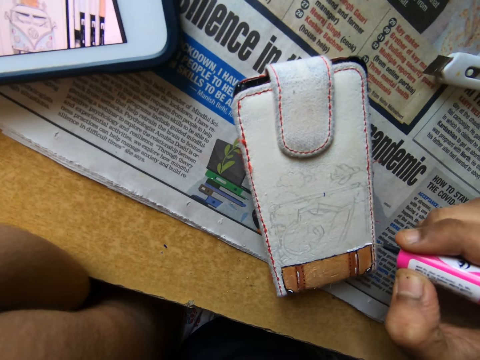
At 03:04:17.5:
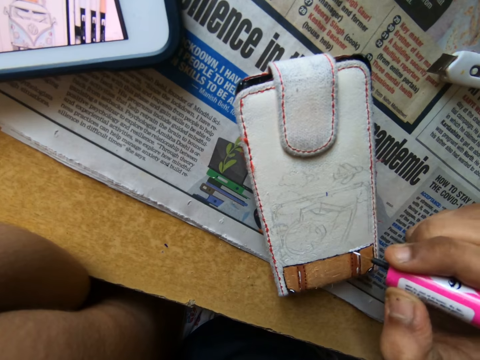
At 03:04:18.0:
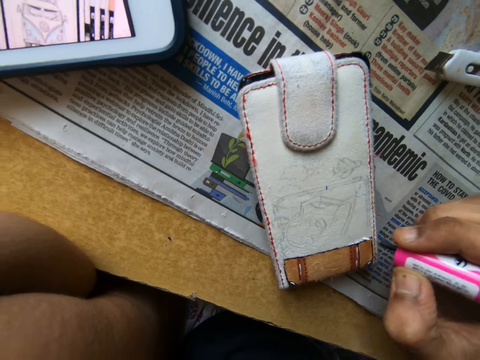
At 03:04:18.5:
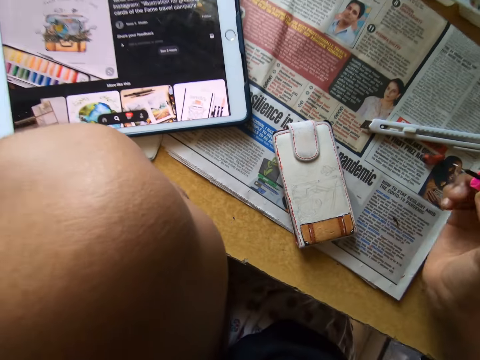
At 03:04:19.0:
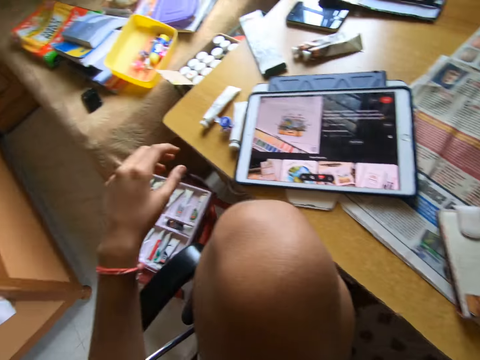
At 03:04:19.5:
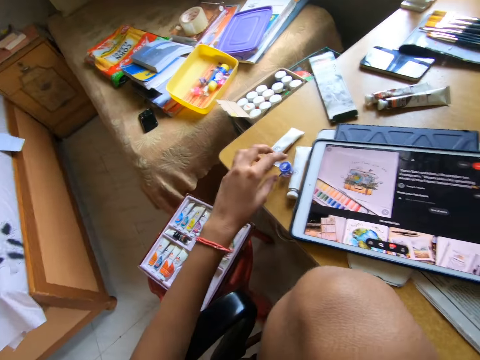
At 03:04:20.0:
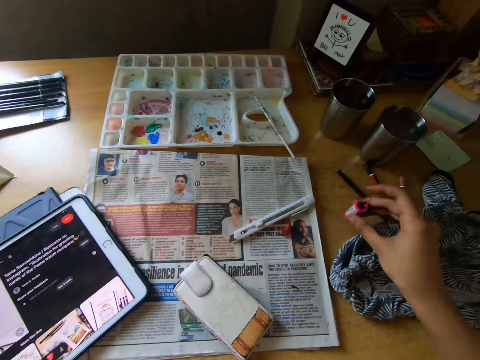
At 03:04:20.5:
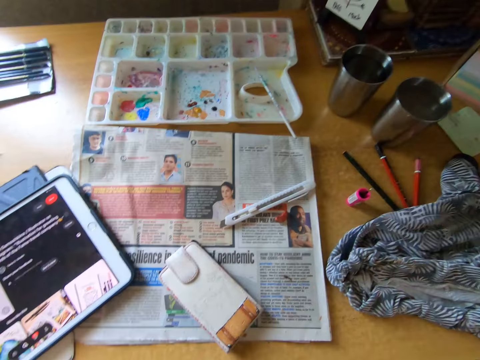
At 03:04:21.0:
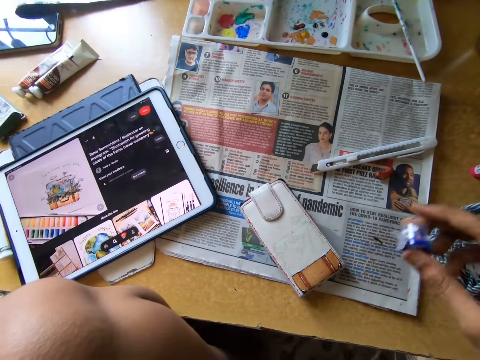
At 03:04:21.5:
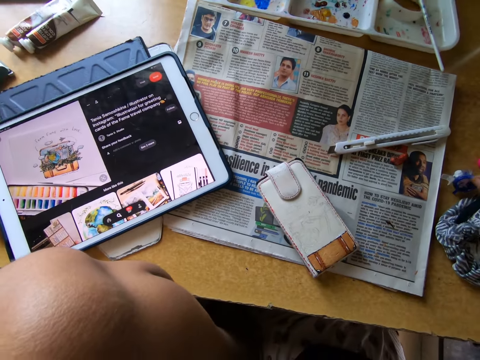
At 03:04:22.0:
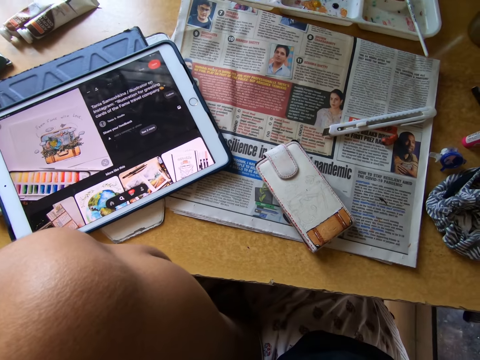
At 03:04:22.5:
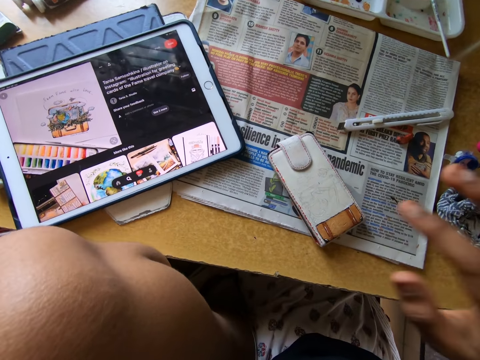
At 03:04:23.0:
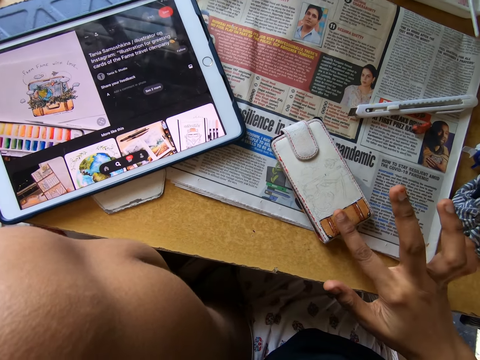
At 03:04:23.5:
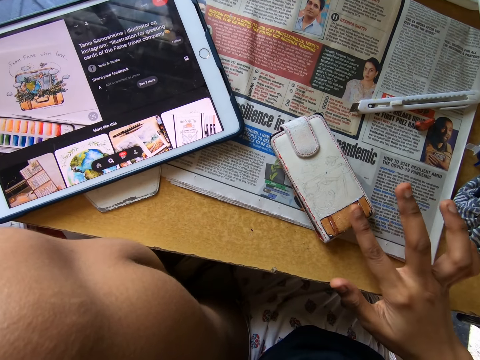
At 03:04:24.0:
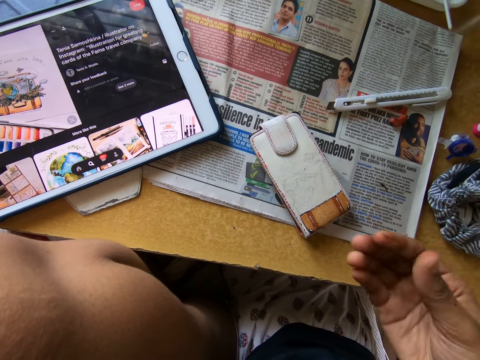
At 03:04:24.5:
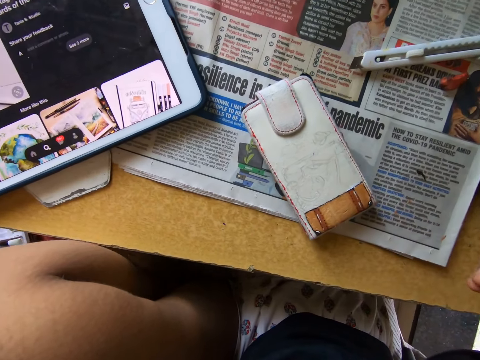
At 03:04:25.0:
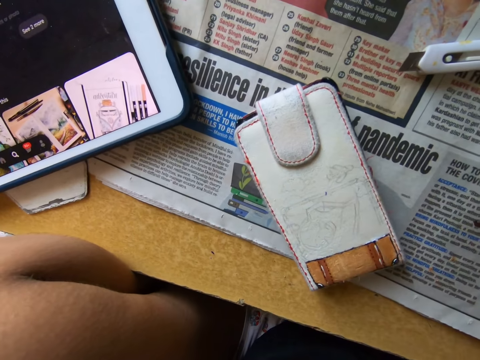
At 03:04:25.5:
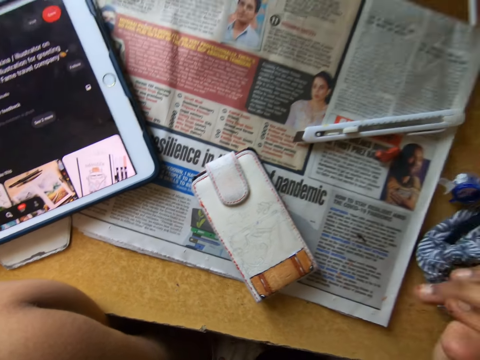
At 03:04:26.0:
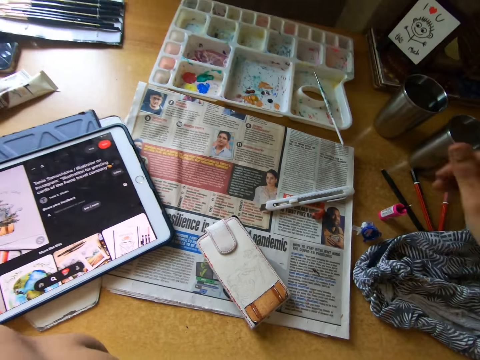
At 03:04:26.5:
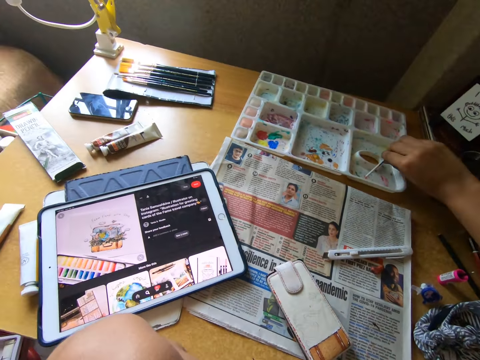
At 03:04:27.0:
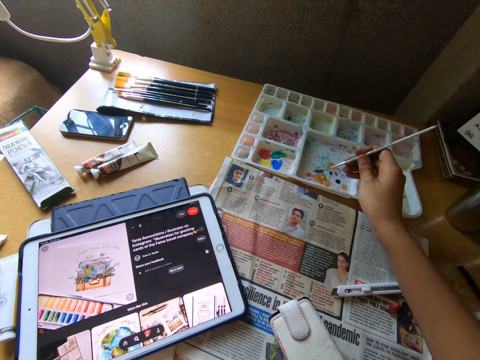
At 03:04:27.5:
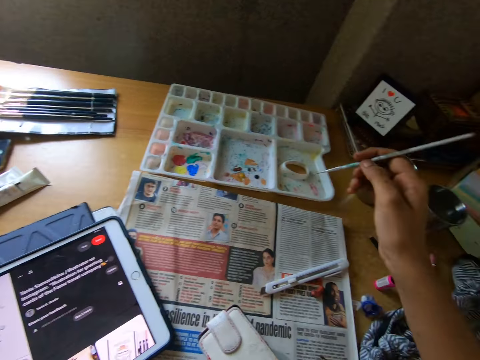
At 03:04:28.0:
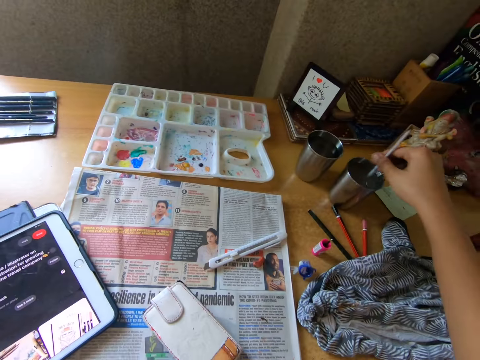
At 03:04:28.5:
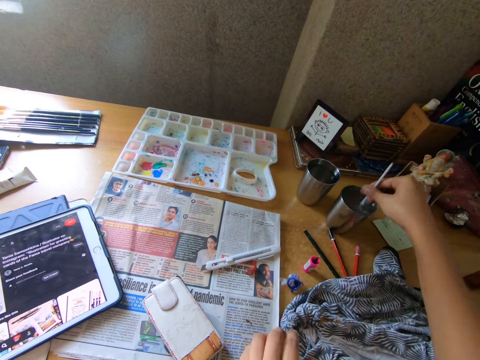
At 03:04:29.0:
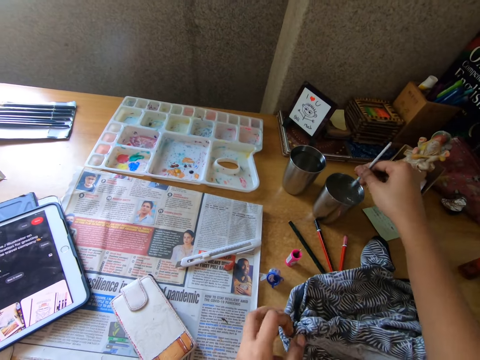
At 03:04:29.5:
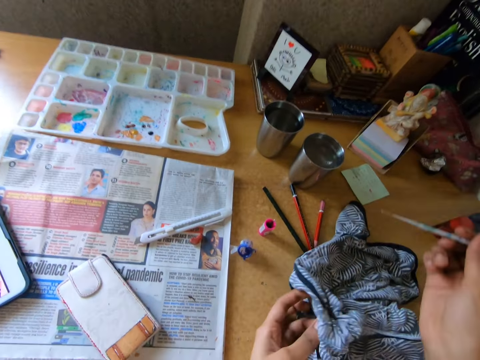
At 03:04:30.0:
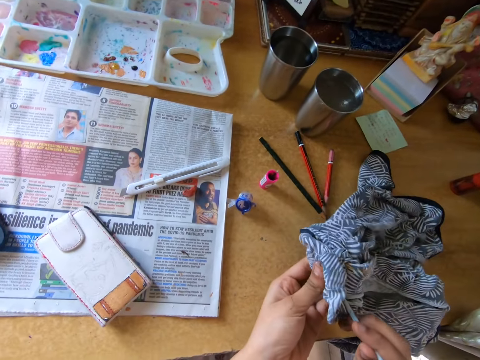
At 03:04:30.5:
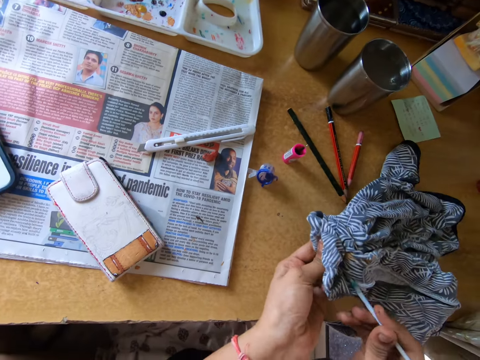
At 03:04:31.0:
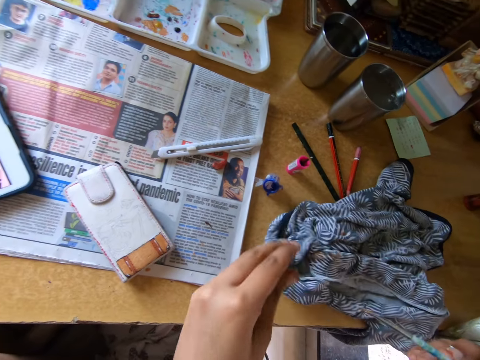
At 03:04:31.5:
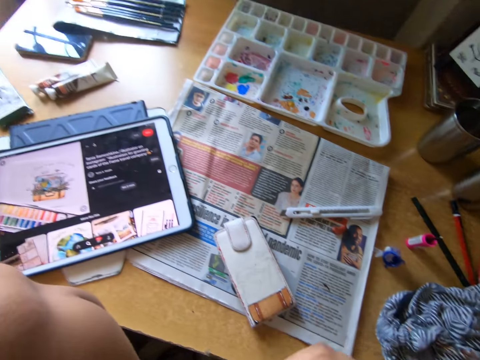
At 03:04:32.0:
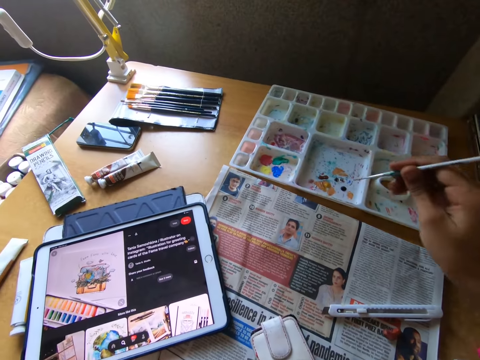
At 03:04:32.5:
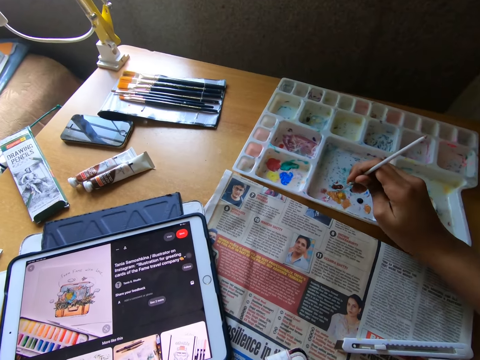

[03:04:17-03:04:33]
The camera wearer looks around a room. She picks up the cover or paint bottle from the table with her left hand. She drops the brush on the table with her right hand. She drops the cover on the table with her left hand. She rubs a pouch with her hand. She touches the pouch on the table with her right hand. She looks around the table. She picks up the paint brush from the paint palette with her right hand. She takes paint from the paint palette with the paintbrush in her right hand. She rinses the paint brush in a mug. She puts the paintbrush in the cup on the table with her right hand. She cleans the paint brush on a cloth with both hands. She drops the cloth on the table with her left hand. She looks around the room.

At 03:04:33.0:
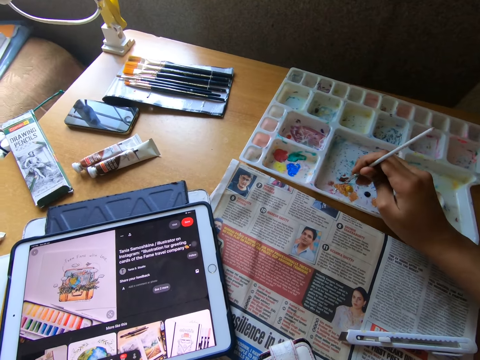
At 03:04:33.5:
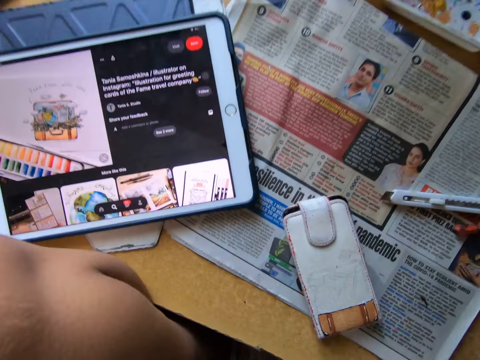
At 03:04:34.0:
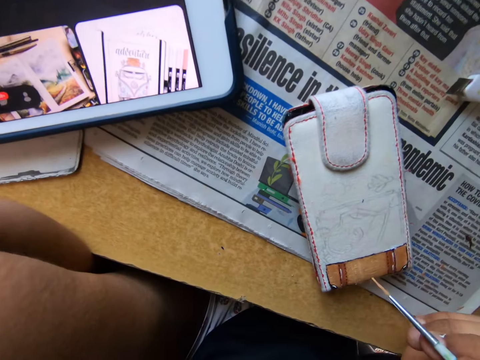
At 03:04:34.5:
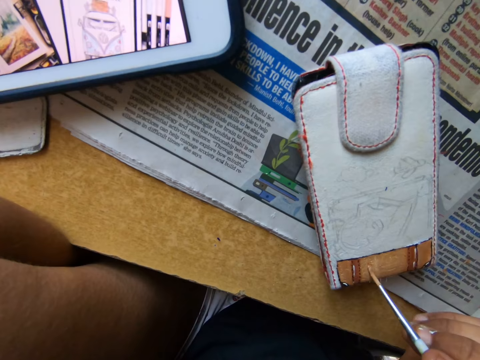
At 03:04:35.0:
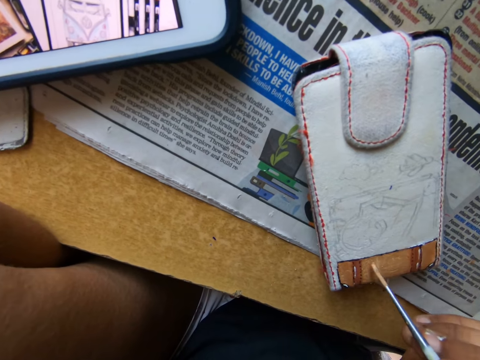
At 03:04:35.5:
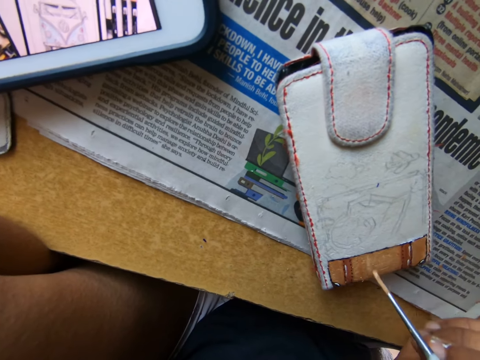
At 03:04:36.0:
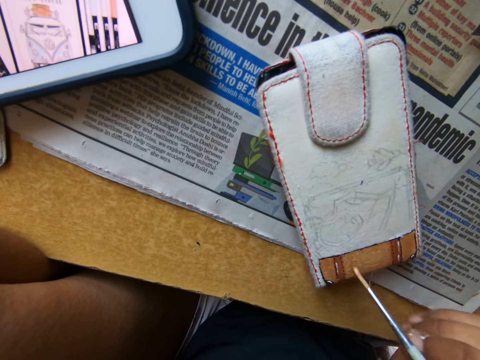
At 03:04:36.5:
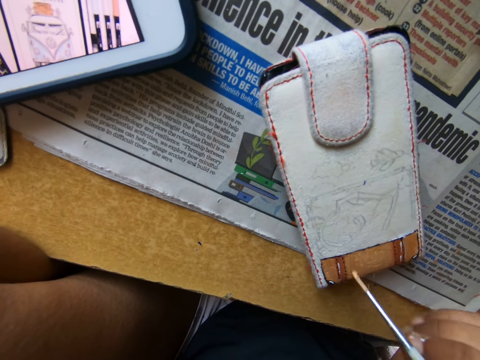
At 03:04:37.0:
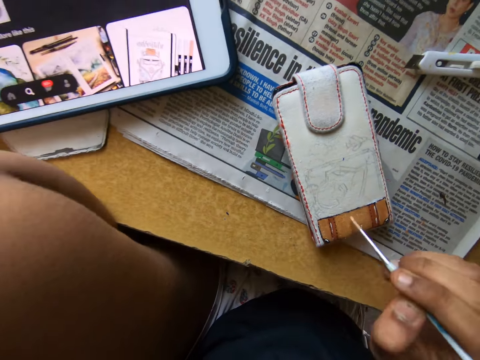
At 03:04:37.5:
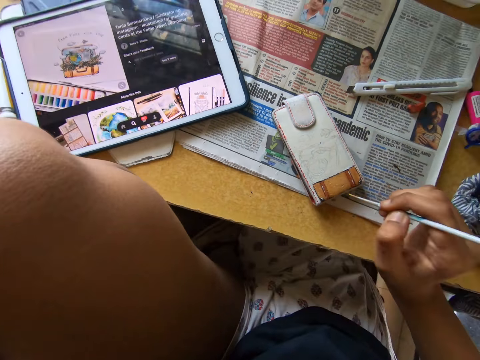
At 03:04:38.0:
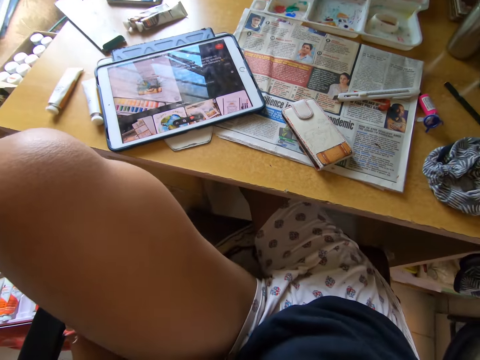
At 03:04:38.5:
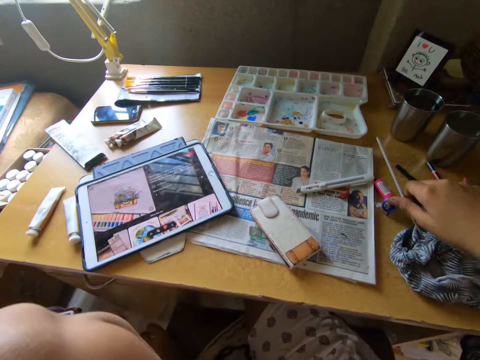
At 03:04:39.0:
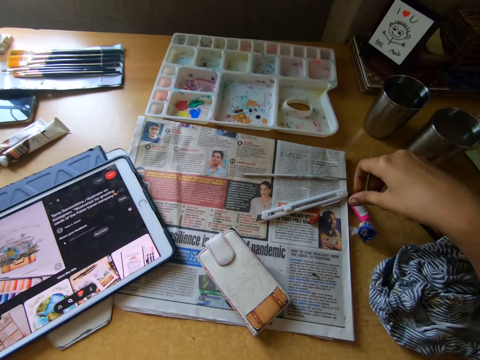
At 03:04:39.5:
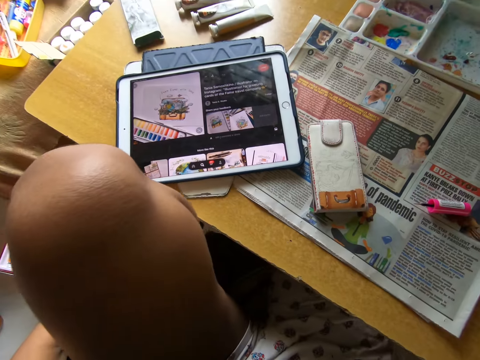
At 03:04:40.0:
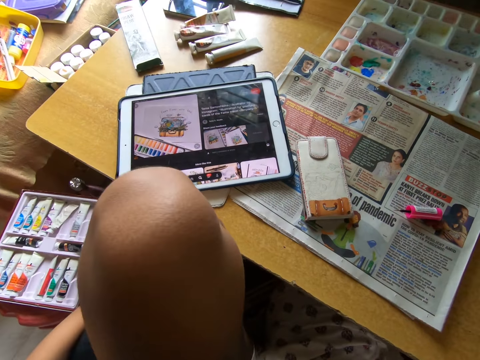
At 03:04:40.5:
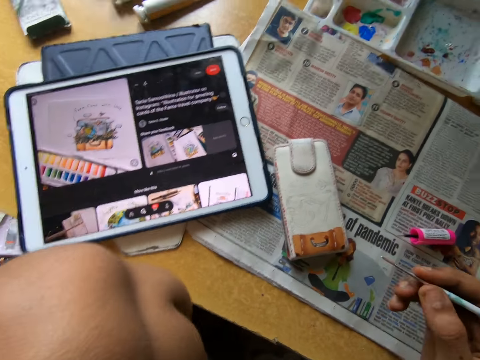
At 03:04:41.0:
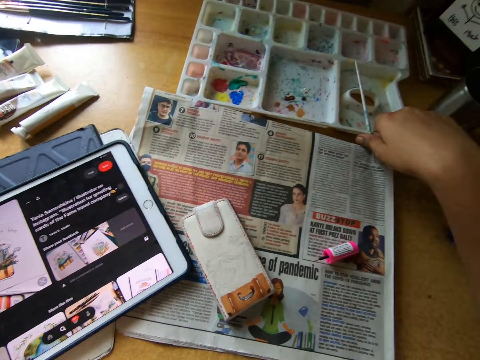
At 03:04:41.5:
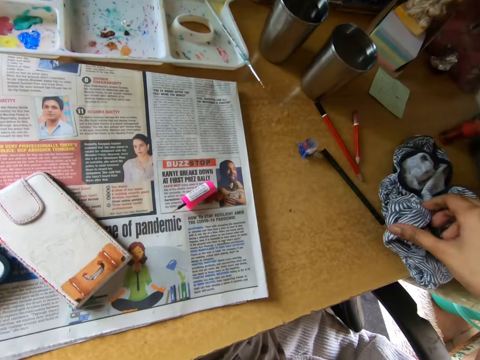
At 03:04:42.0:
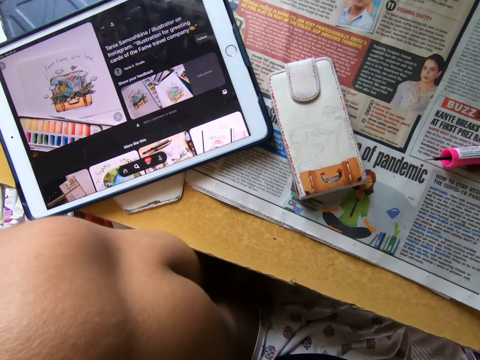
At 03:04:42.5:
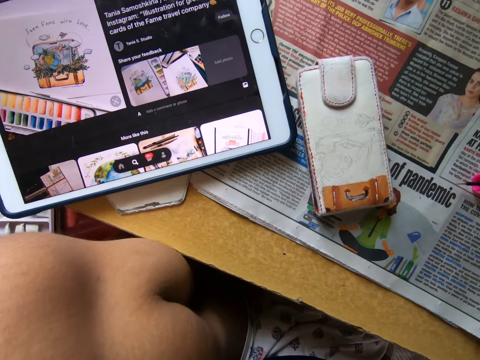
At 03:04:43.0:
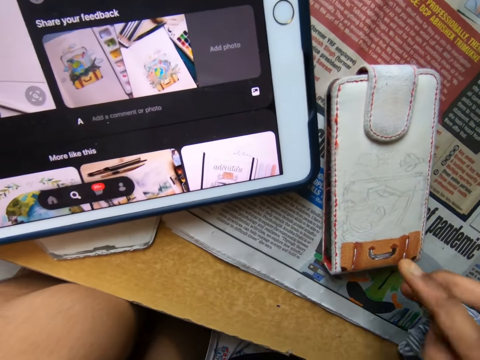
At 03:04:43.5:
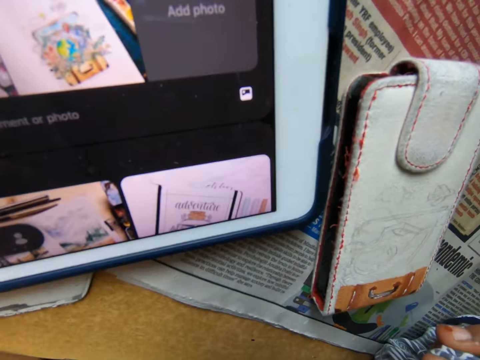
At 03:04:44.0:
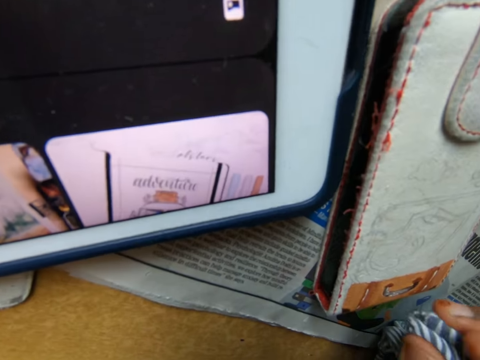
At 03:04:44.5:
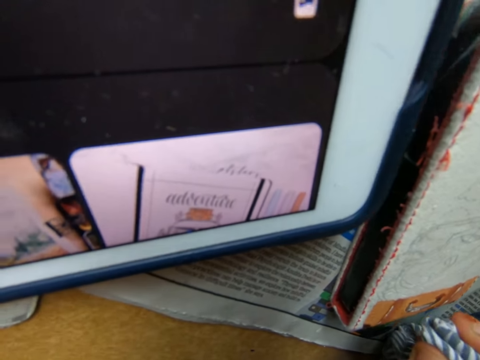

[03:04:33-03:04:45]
The camera wearer takes paint from the paint palette with a paintbrush in her right hand. She paints the pouch on the table with the paintbrush in her right hand. She looks around a room. She drops the paintbrush on the table with her right hand. She picks up the brush from the table with her right hand. She drops the paintbrush on the table with her right hand. She holds a piece of cloth on the table. She picks up the cloth from the table with her right hand. She looks around the room. She wipes the pouch with the piece of cloth.
